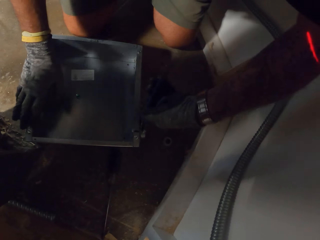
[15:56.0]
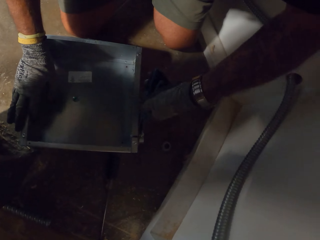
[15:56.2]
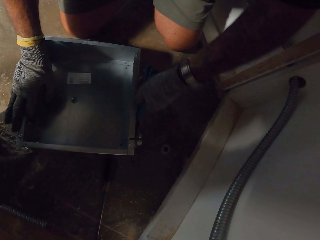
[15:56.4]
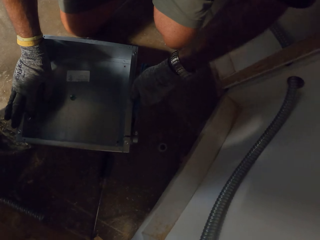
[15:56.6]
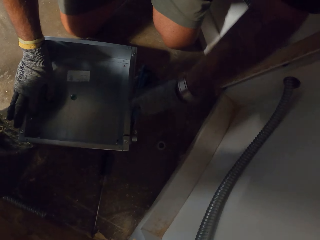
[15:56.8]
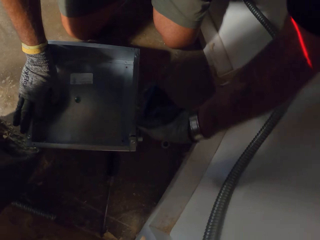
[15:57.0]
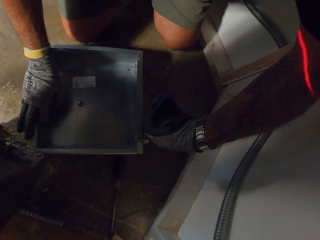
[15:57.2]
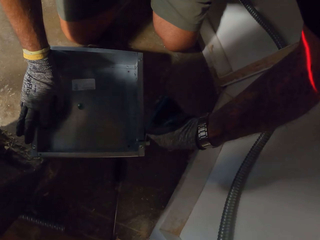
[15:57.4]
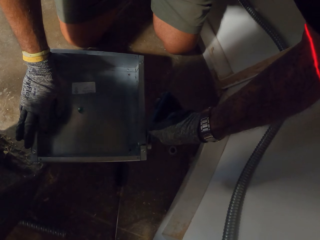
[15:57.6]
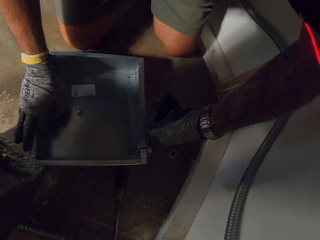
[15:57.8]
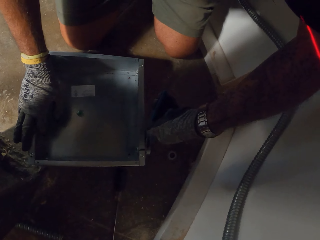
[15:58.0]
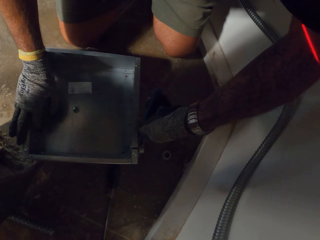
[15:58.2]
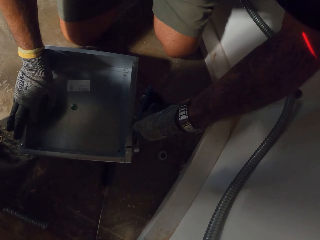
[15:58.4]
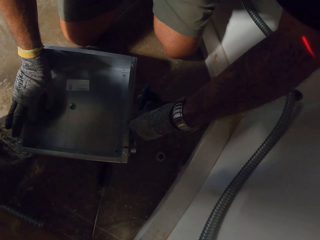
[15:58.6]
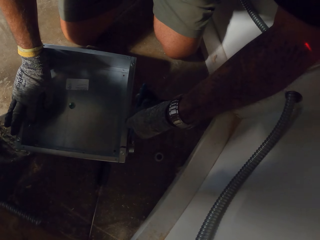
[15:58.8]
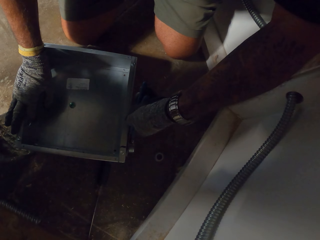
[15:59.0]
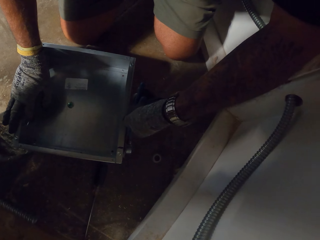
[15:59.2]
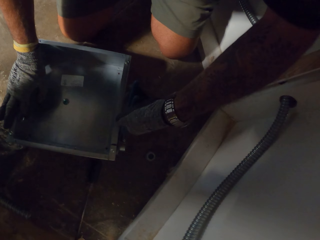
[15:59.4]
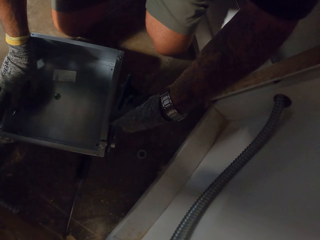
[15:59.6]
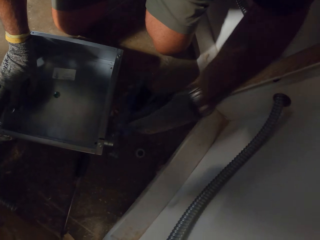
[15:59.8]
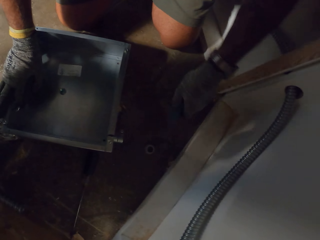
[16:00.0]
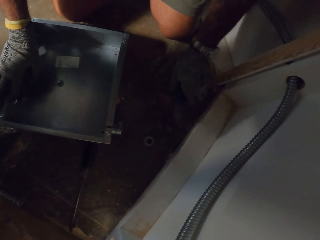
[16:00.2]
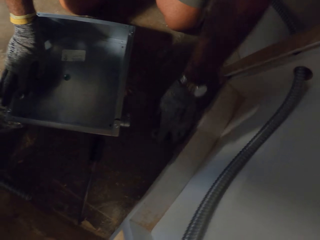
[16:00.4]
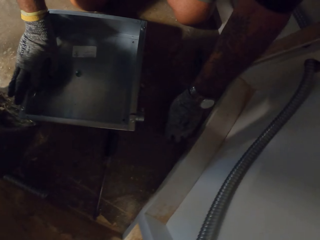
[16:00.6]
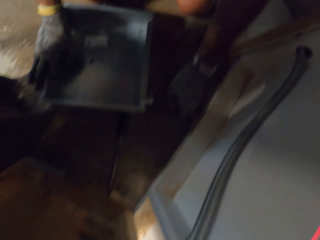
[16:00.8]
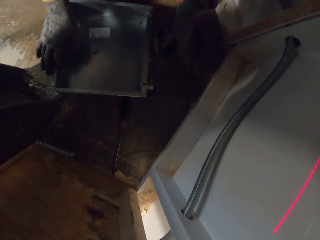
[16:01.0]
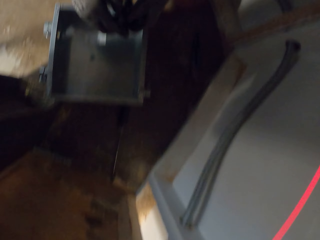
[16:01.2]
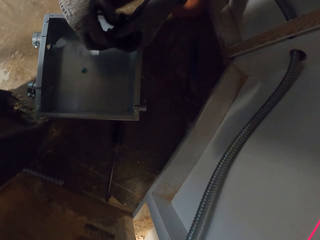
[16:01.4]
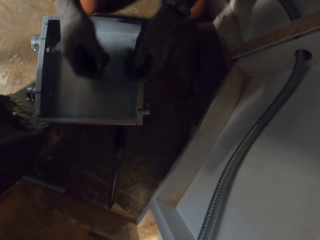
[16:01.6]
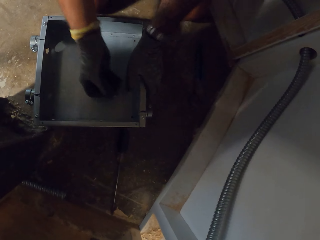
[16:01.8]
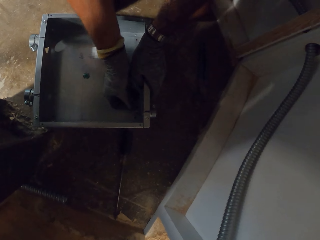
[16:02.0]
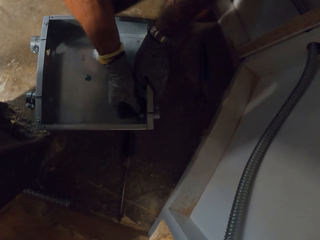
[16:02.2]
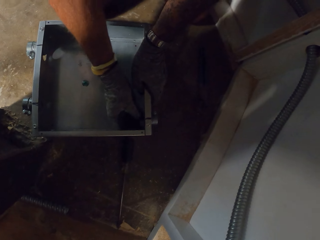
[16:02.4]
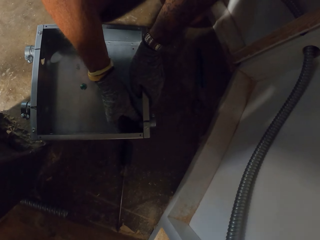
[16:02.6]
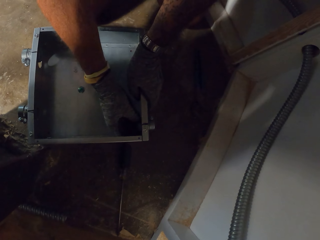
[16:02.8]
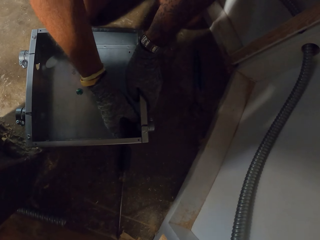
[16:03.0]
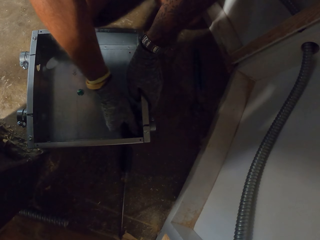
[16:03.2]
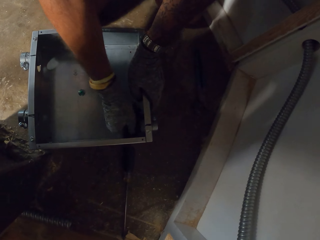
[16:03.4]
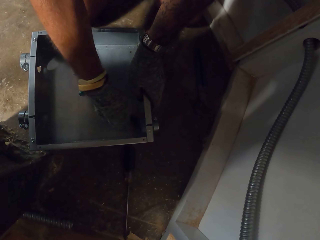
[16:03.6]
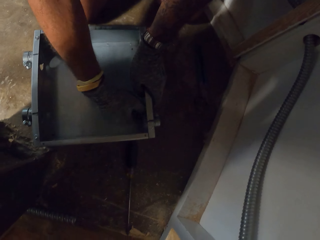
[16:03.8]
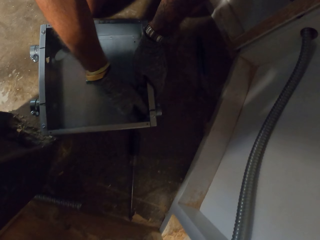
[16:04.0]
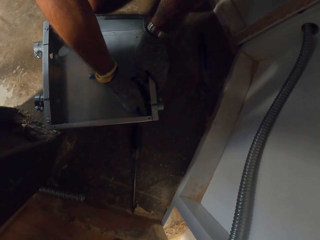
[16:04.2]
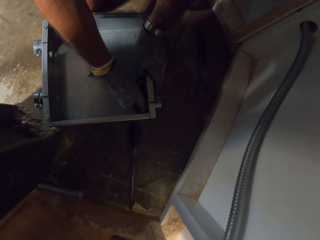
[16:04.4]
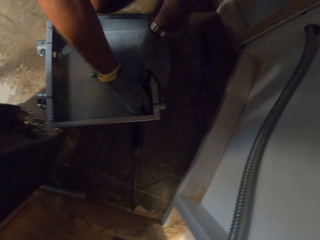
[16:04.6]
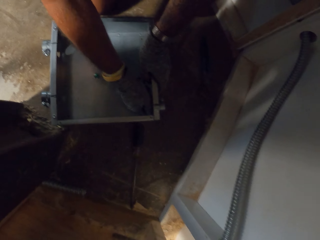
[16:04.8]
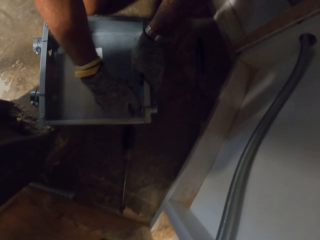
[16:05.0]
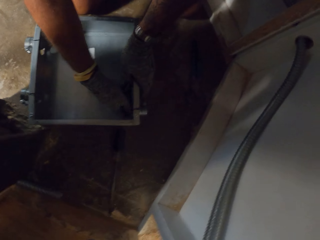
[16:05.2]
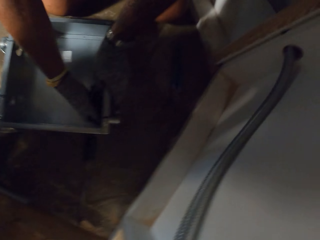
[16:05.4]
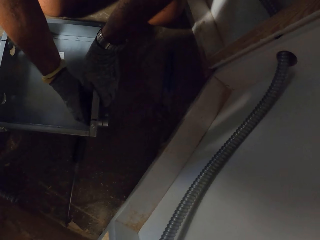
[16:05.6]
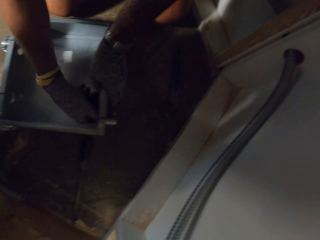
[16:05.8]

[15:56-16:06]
The camera wearer holds on the metal box with the right hand. They put down the pliers. They pick a bolt. They tighten the nut. They put the bolt on the metal box.

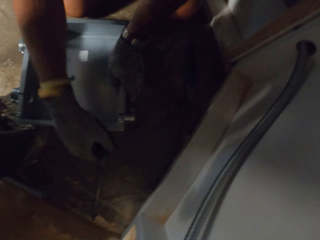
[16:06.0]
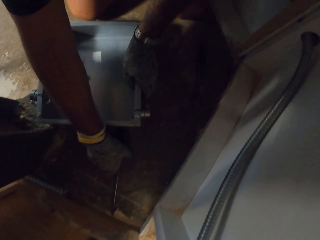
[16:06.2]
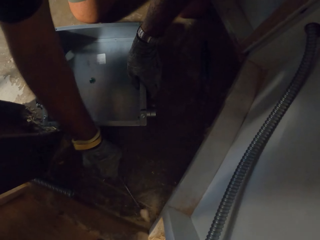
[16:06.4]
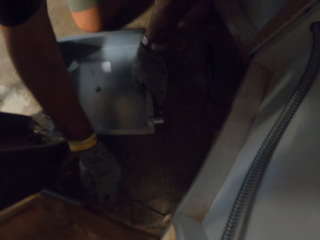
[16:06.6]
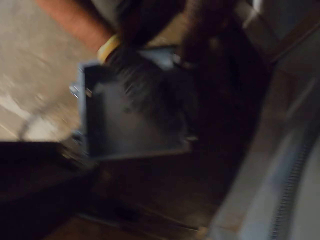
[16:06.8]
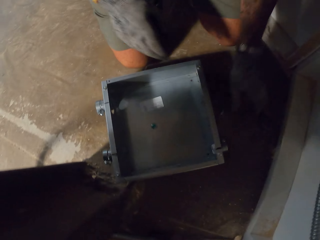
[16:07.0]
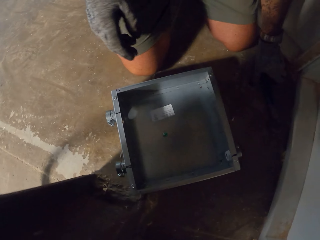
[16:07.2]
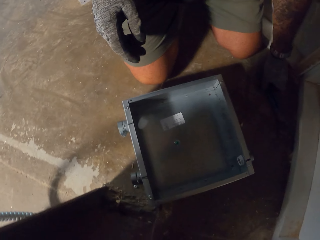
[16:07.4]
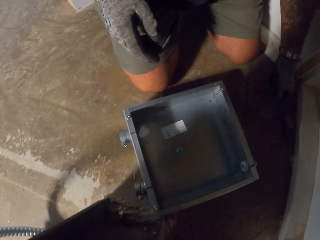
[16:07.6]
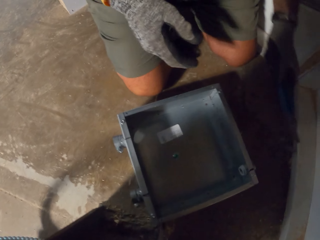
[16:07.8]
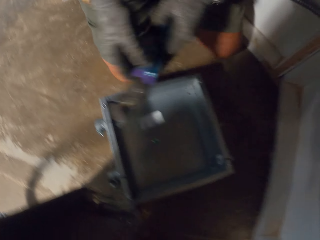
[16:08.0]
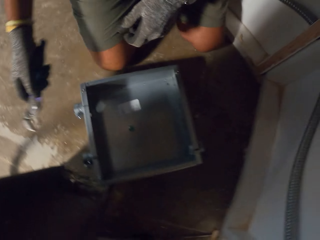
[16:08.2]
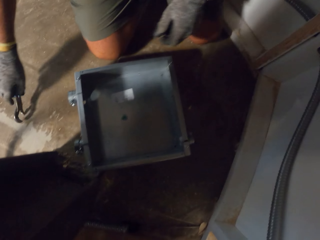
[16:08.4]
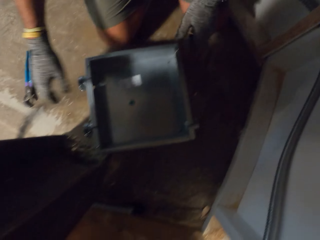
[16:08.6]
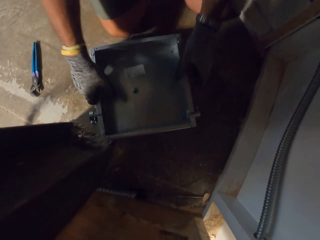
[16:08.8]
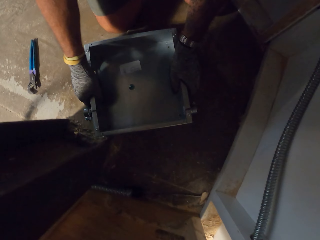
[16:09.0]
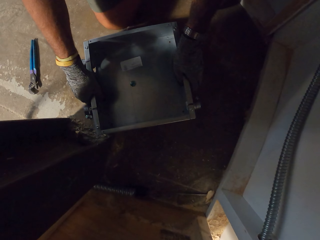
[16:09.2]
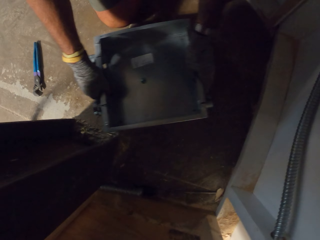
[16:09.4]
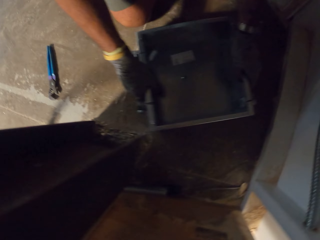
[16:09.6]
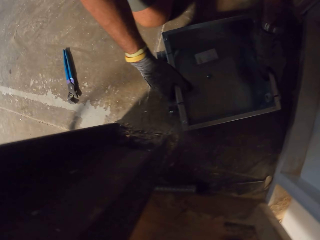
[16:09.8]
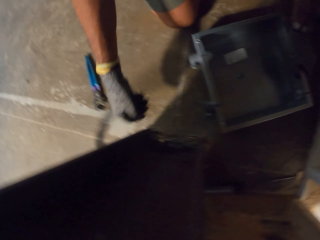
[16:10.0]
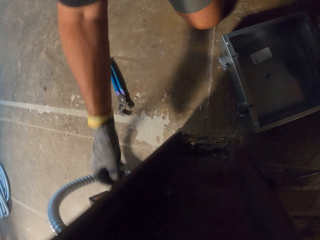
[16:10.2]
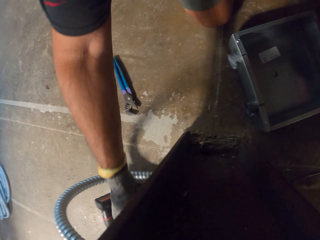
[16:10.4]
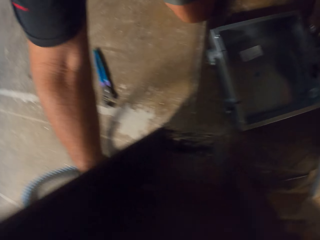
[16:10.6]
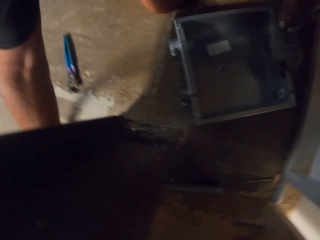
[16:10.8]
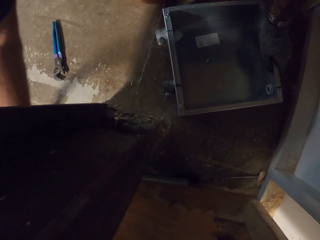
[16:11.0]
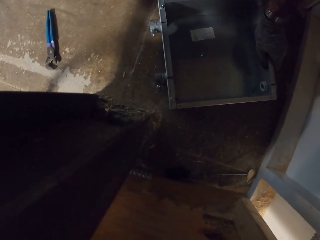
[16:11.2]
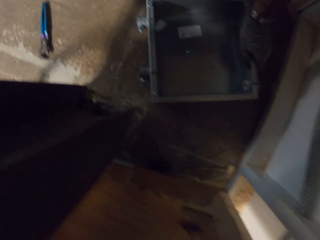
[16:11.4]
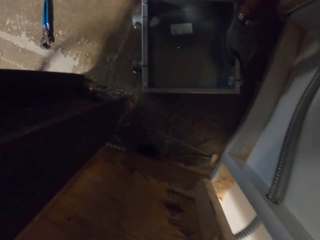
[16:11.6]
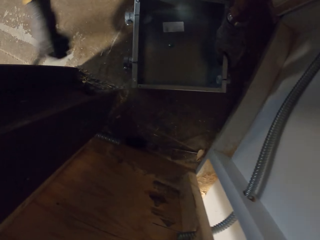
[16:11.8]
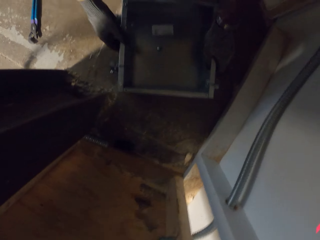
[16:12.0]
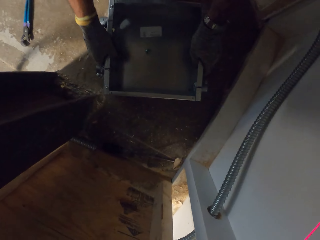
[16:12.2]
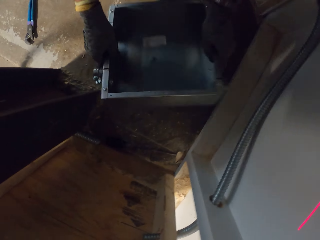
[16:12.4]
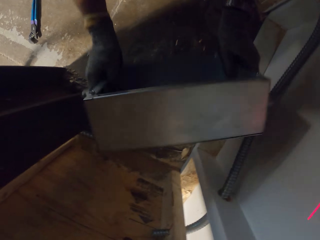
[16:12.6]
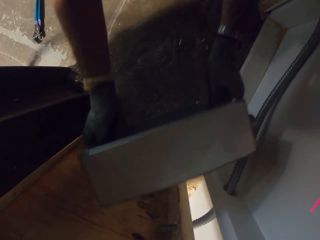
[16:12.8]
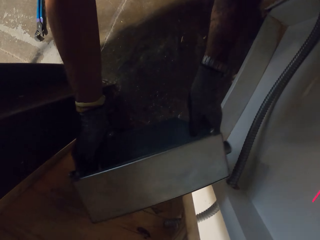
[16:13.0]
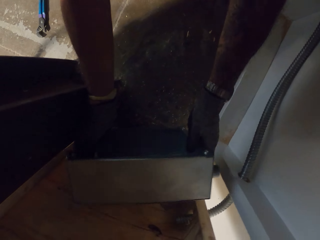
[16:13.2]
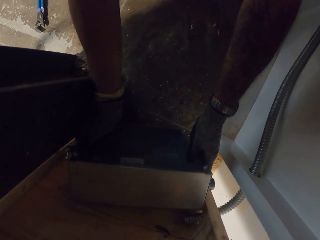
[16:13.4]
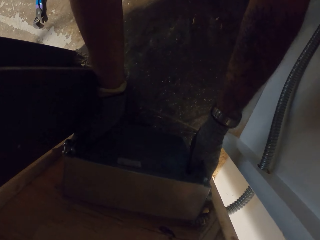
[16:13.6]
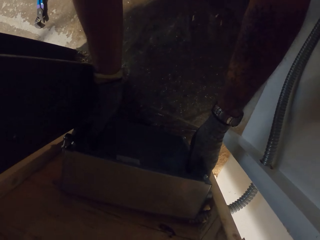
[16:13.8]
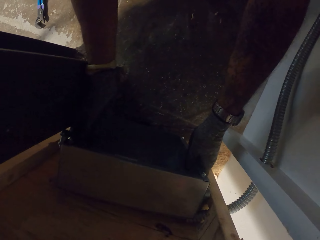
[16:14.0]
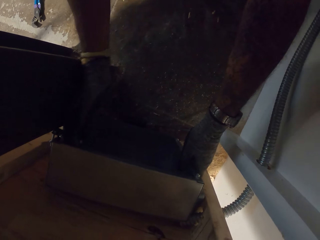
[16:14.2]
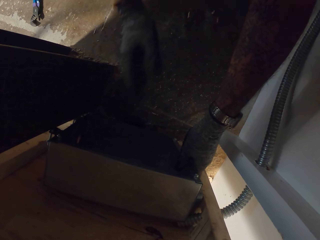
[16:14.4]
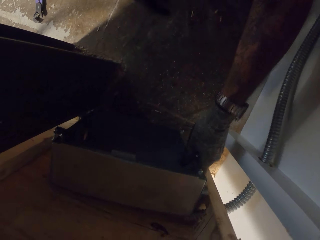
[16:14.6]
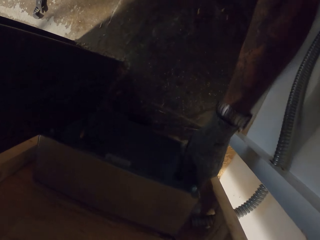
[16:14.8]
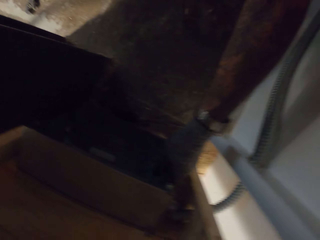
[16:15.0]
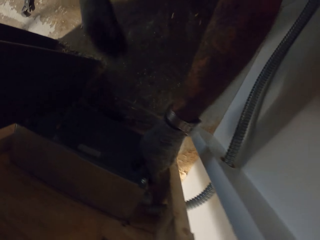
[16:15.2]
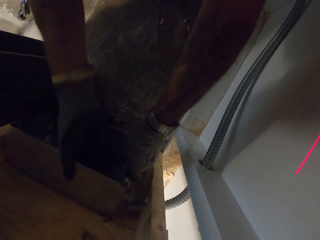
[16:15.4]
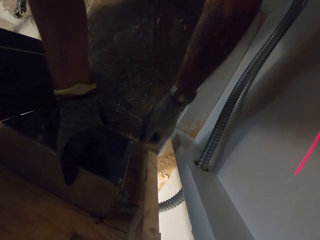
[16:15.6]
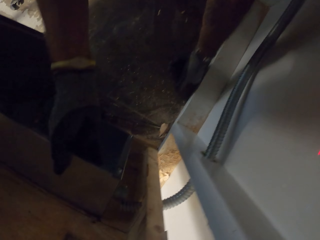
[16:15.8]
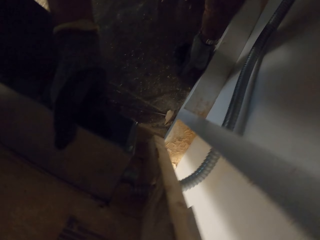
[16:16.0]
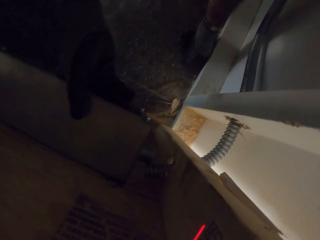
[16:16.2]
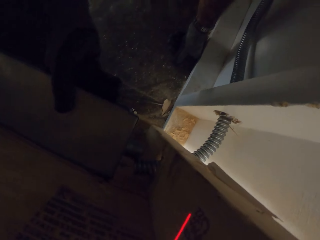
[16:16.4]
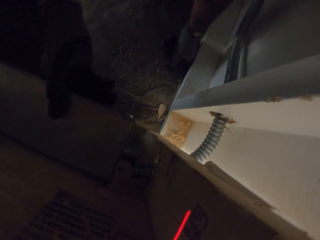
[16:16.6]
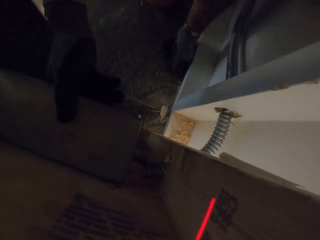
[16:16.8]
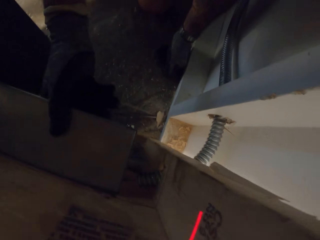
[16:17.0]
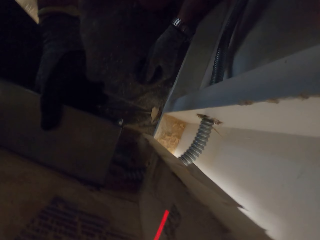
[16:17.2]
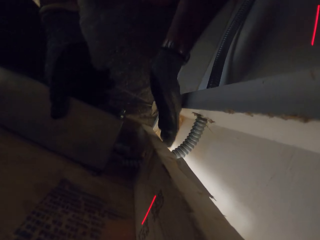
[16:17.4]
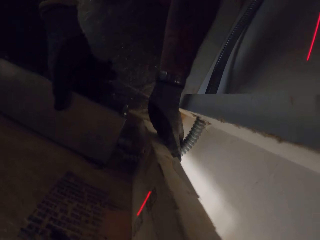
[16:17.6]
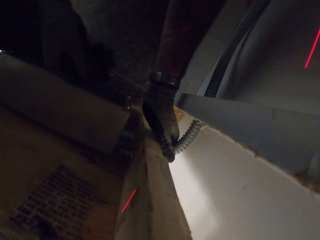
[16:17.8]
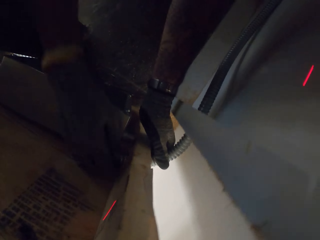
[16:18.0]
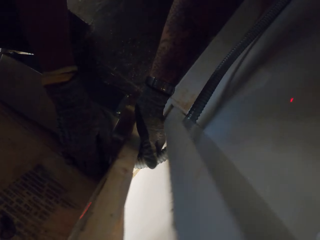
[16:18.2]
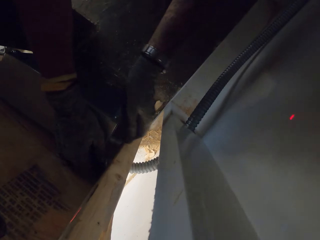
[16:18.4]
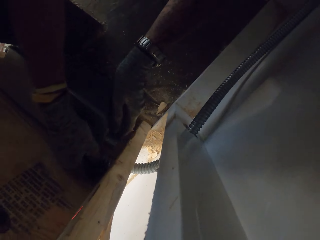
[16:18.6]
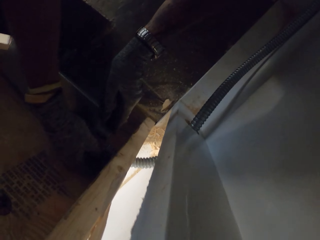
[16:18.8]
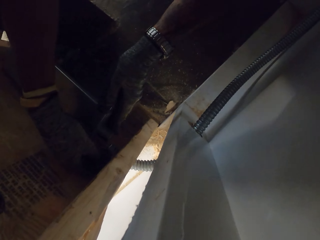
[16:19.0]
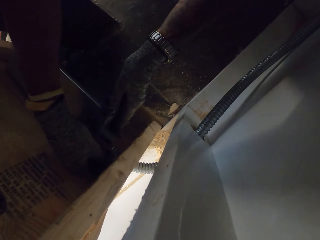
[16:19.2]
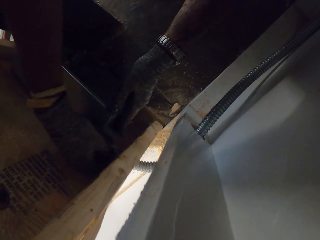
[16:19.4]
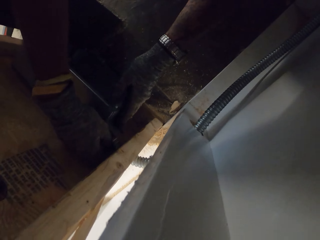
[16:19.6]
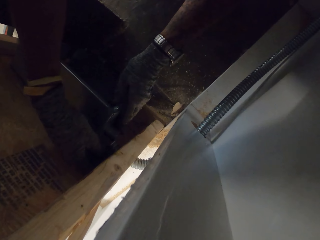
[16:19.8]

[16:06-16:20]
The camera wearer moves a metal tool on the floor. They pick up the pliers. They place the pliers on the floor. They move the metal box. They mount the metal box on the wall. They put the metal box on the wood. They touch the pipe with the left hand. They fix something.
